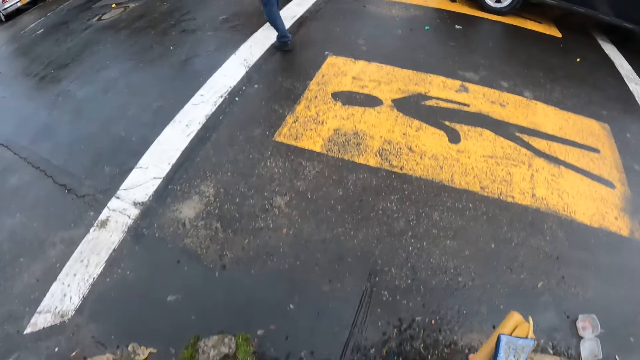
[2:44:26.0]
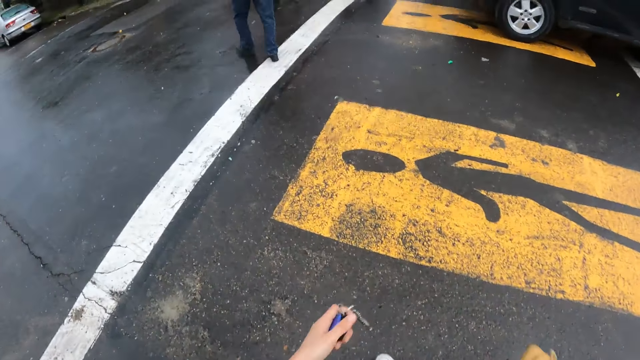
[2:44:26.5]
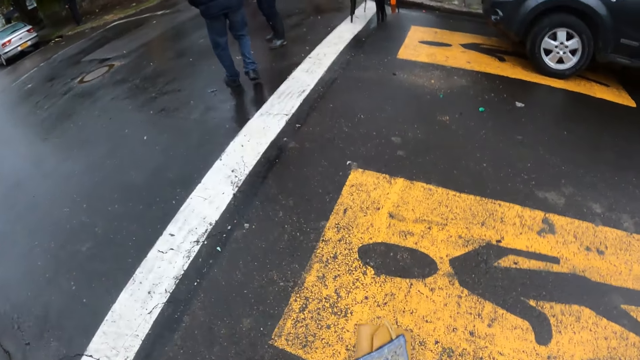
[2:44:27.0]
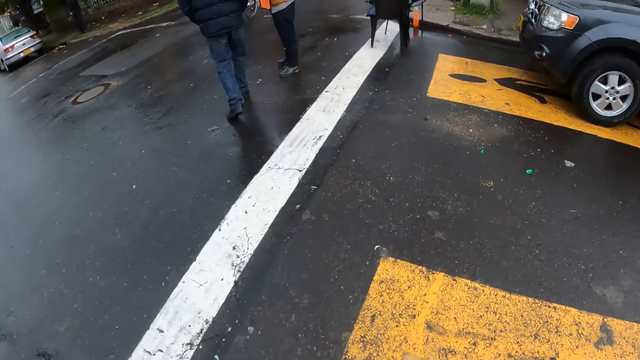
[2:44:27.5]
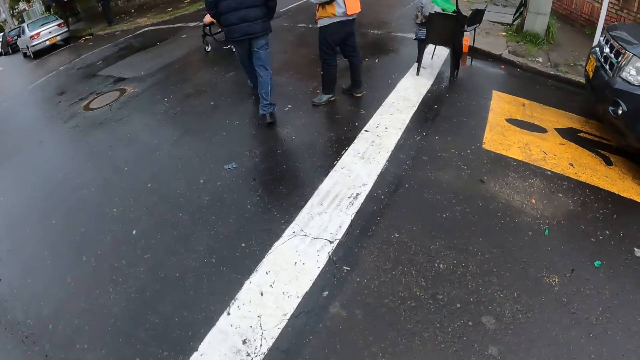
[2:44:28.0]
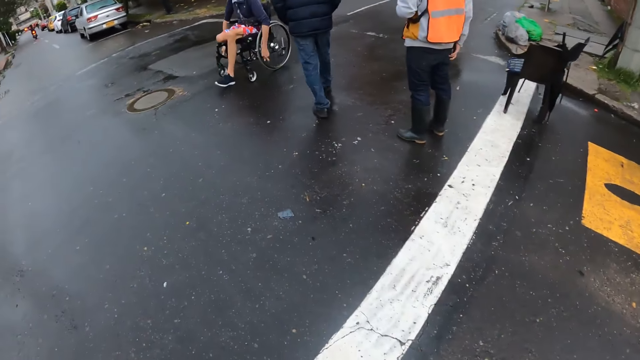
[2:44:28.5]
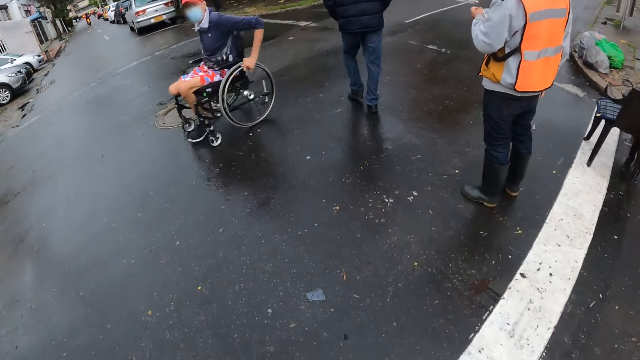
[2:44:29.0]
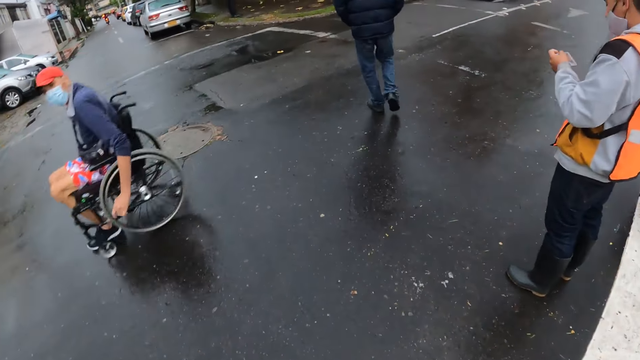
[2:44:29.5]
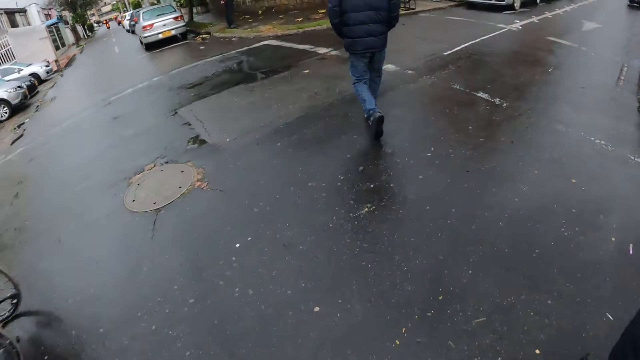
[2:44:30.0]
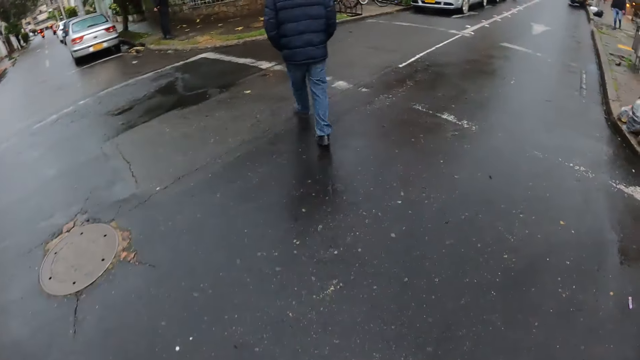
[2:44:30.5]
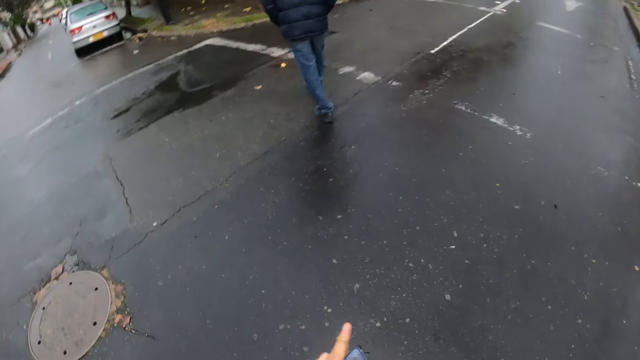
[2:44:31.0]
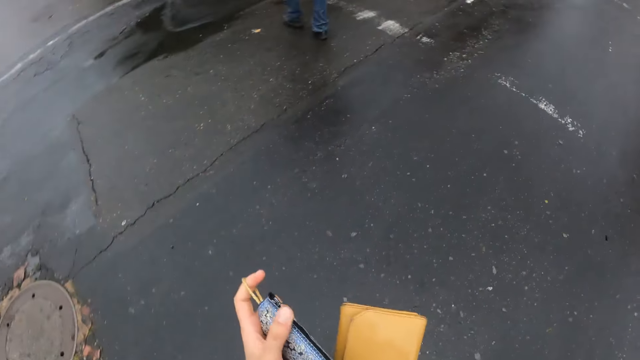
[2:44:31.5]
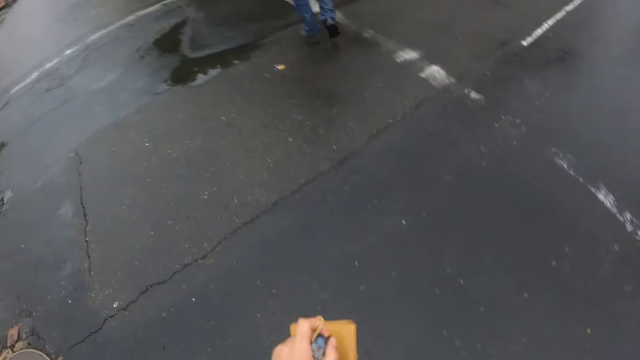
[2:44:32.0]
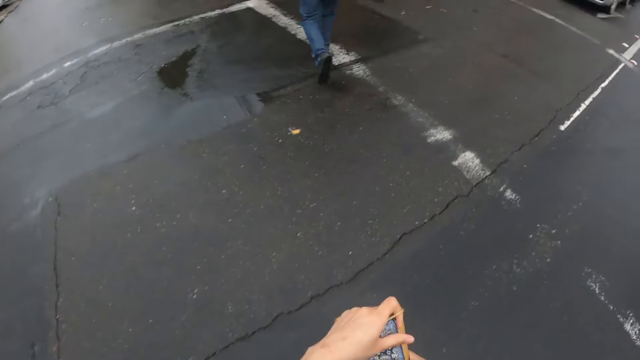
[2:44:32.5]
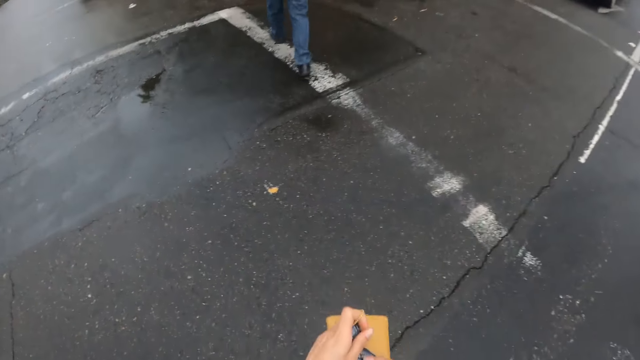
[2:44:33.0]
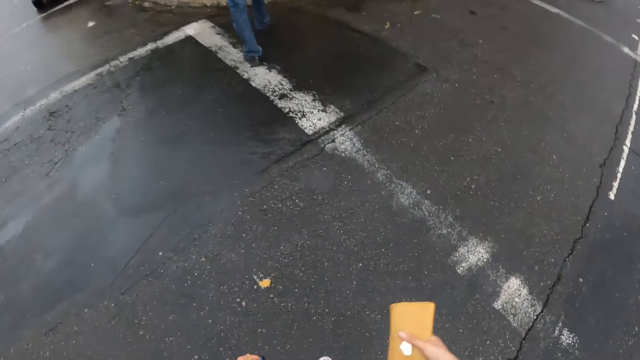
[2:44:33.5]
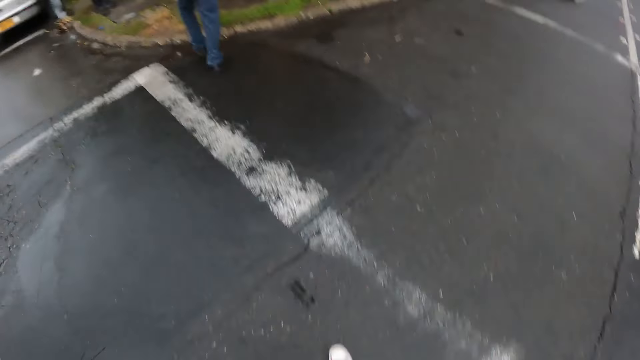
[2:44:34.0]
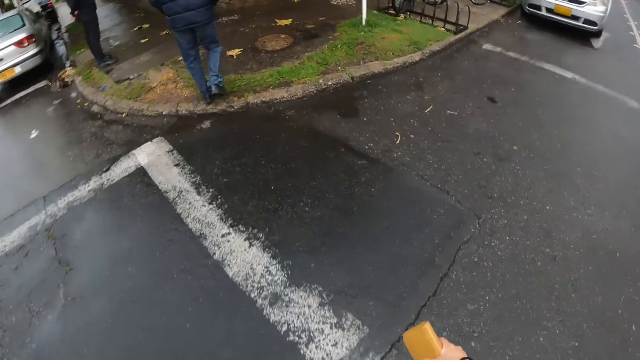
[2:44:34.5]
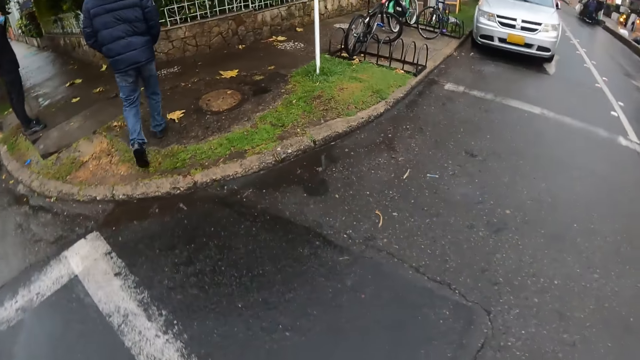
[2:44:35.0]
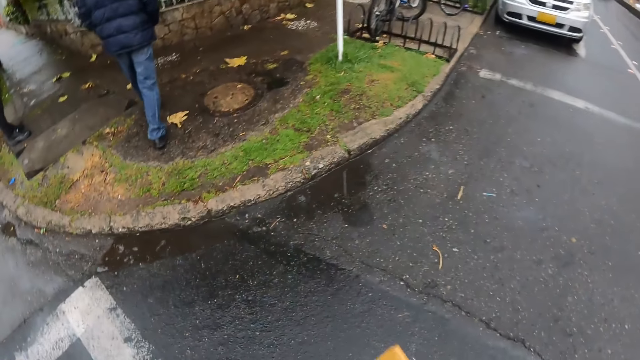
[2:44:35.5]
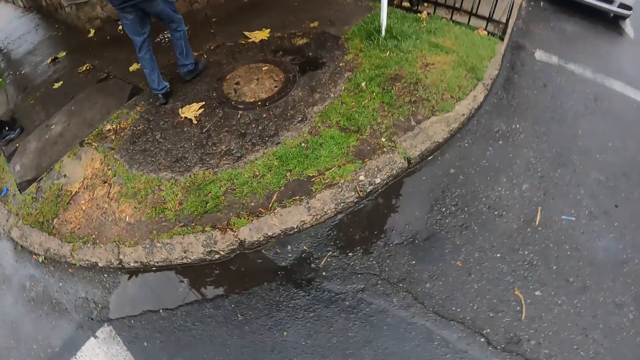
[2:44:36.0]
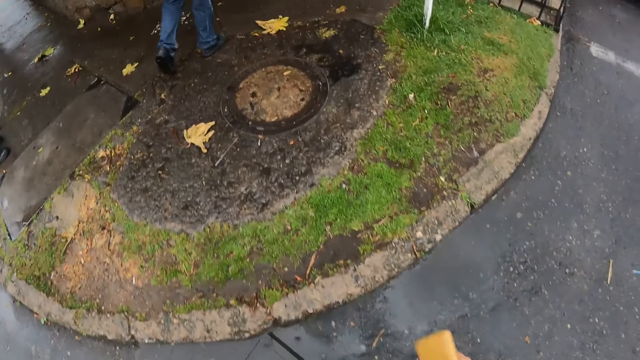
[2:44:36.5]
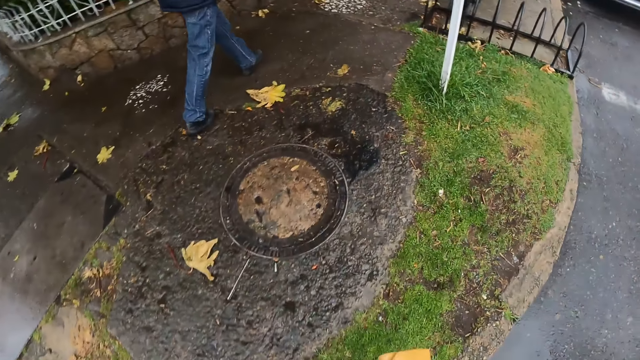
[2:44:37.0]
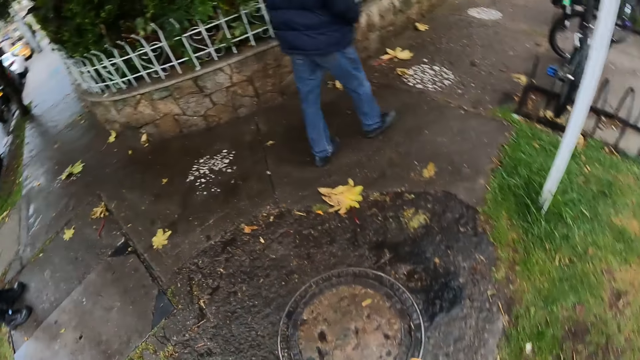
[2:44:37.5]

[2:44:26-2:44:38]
The camera wearer crosses to the other side. She holds the small bag with her left hand.

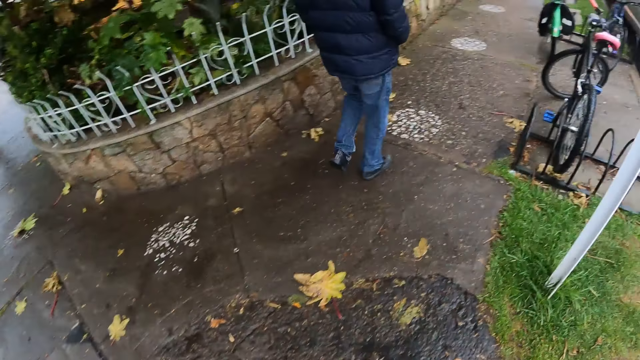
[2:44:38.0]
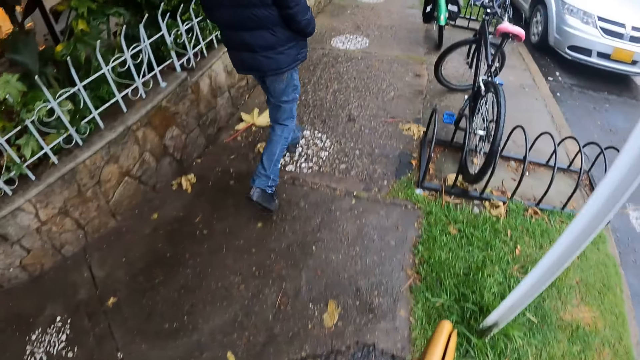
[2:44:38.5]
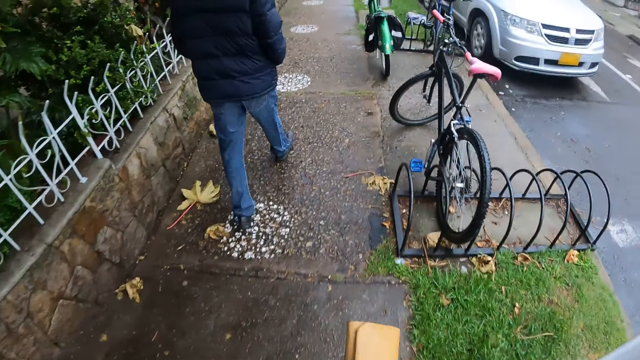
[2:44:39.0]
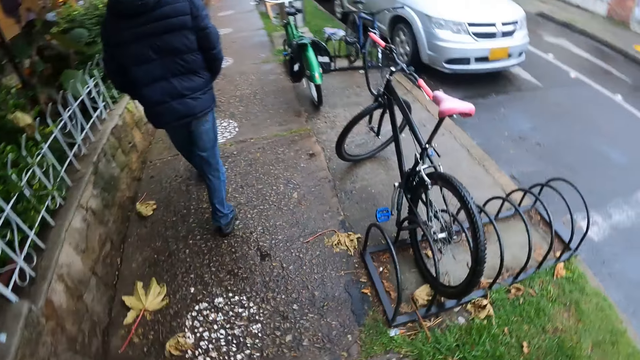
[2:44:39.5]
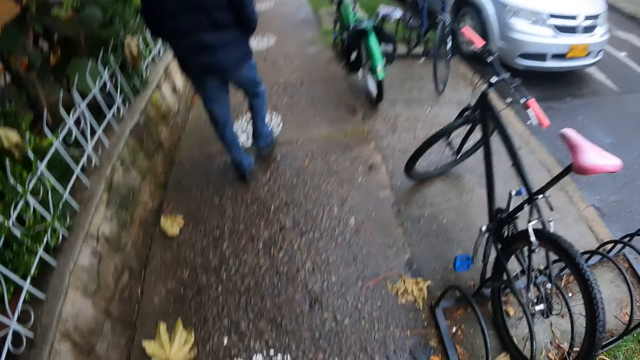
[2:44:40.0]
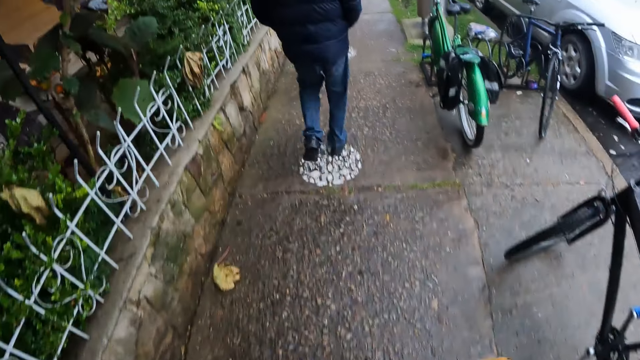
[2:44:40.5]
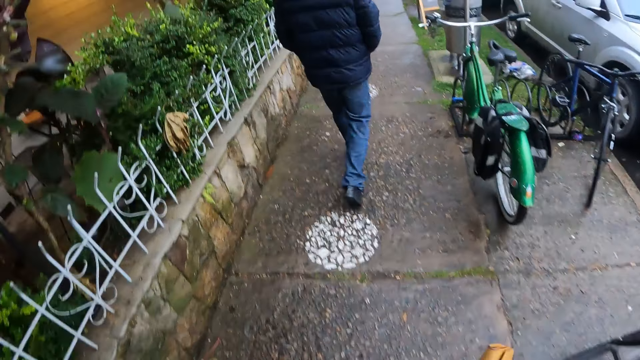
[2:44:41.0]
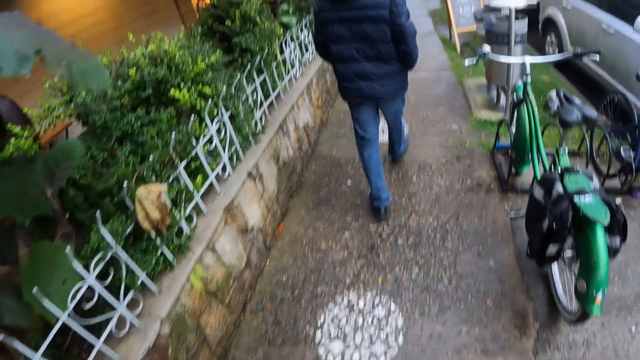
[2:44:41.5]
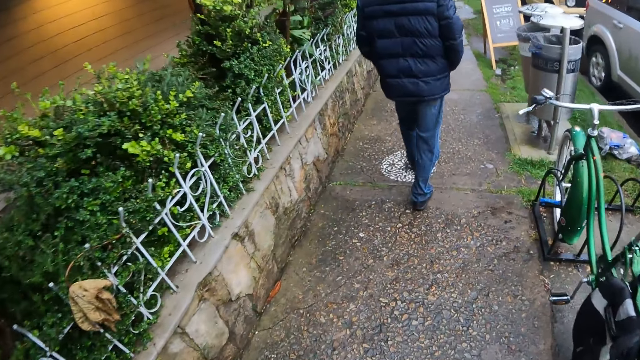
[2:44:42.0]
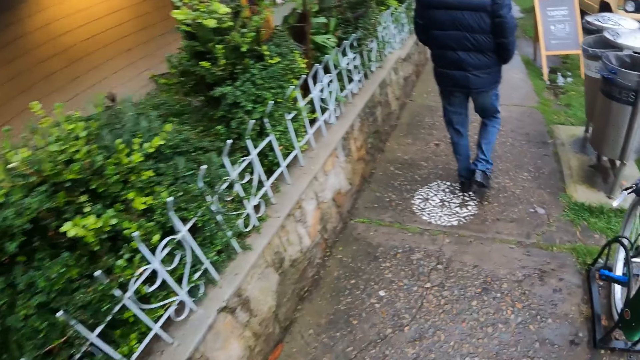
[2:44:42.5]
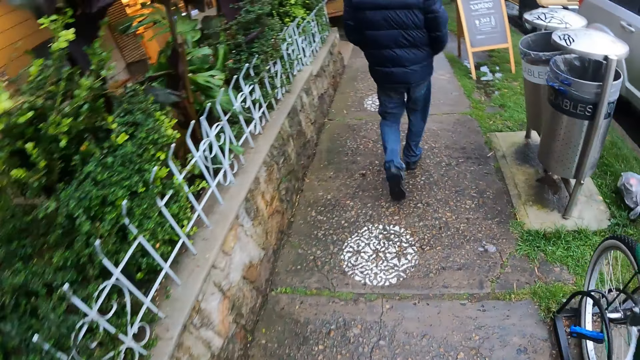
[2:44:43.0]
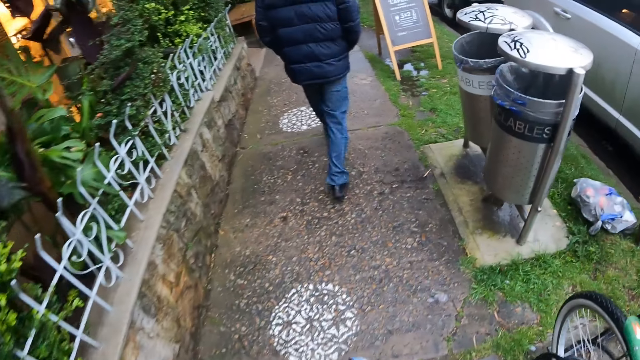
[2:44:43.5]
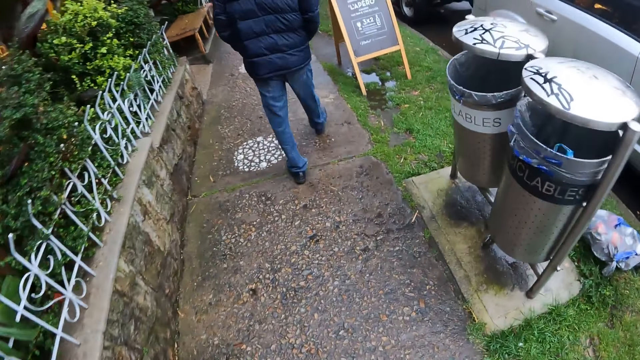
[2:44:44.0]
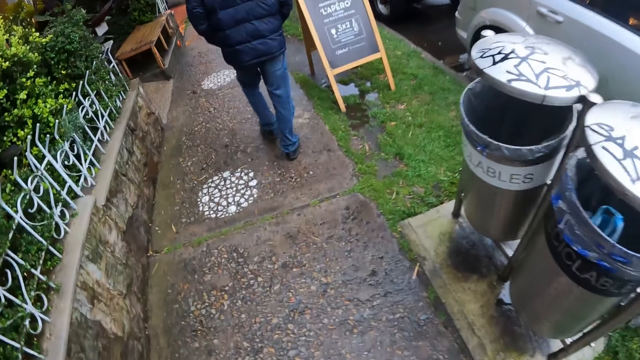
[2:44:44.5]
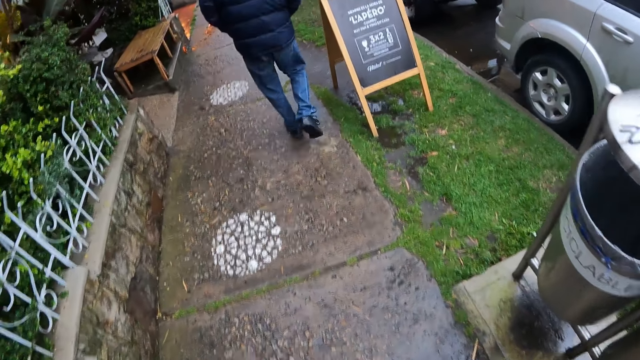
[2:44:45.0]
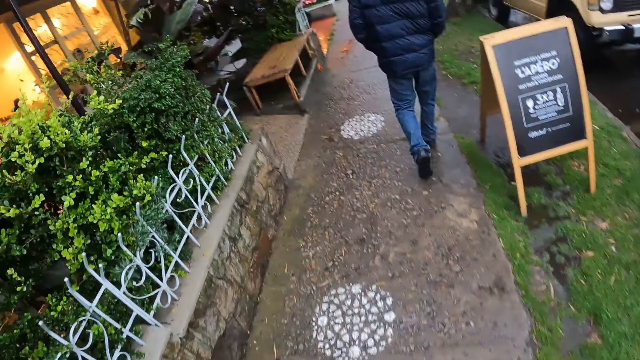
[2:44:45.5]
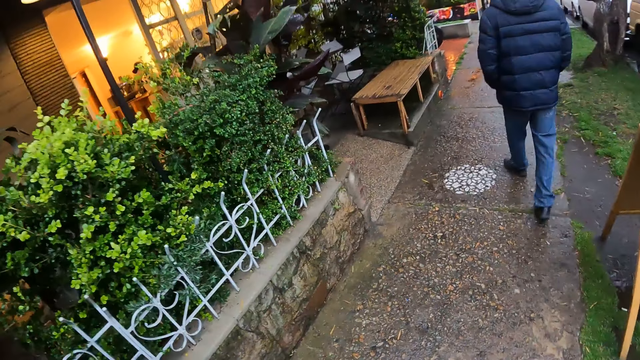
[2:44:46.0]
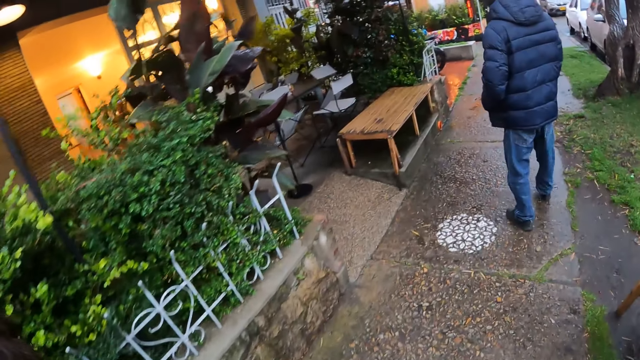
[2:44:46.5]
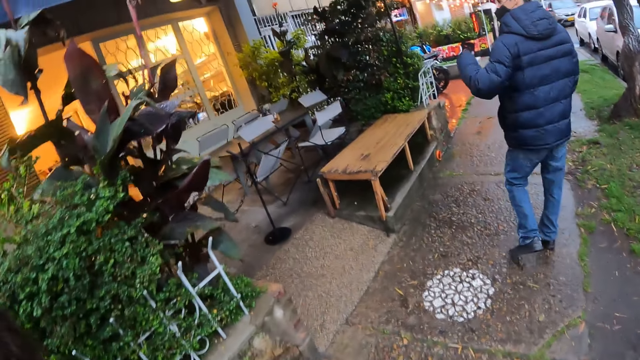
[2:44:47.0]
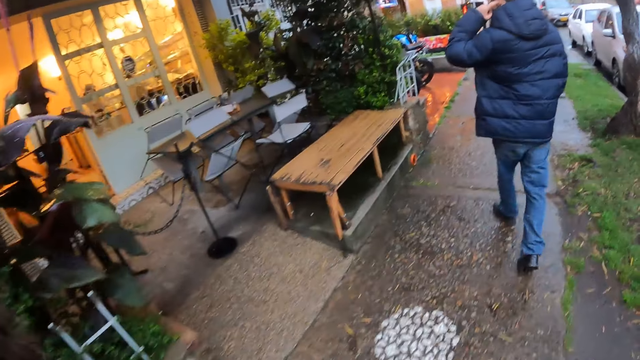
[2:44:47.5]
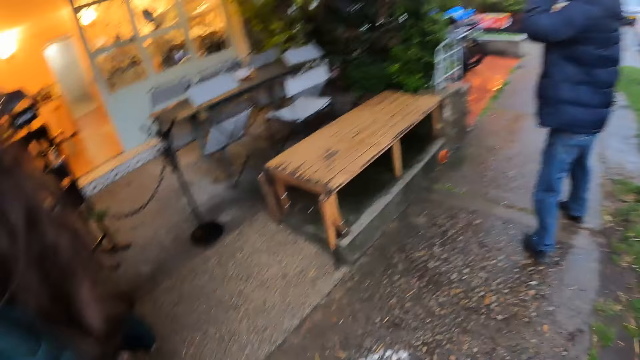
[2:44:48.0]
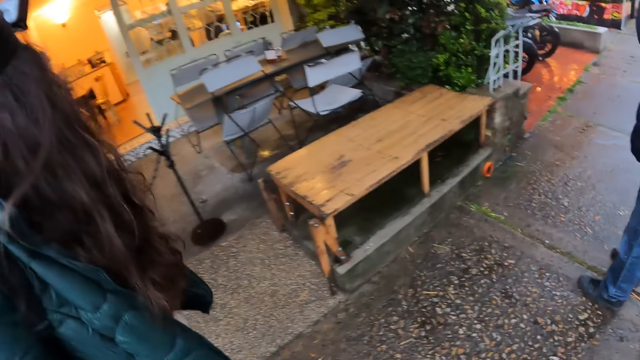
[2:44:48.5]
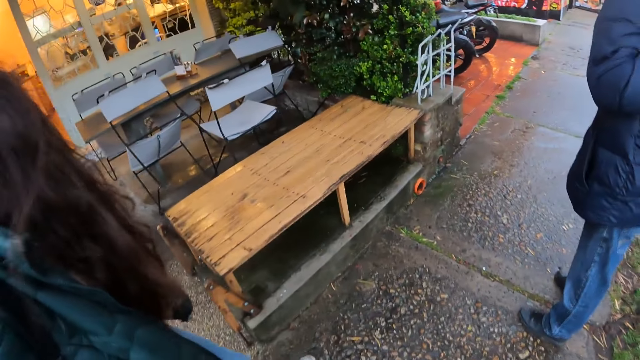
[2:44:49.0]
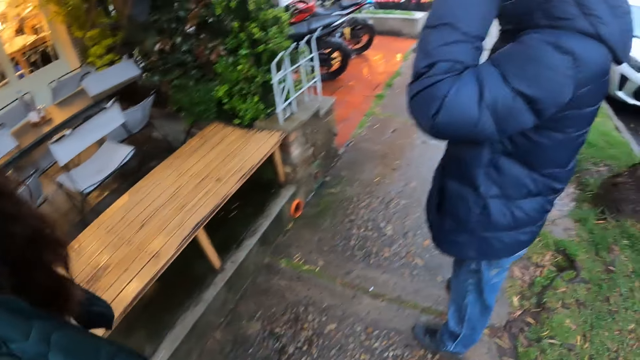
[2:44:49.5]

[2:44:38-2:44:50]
The camera wearer stops in a hotel entrance.
